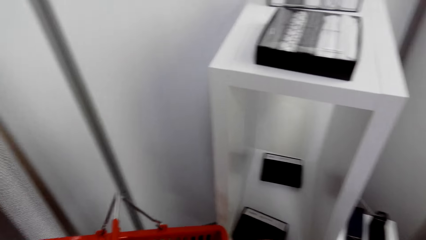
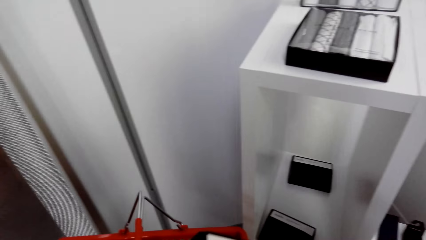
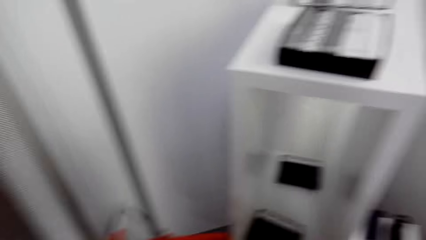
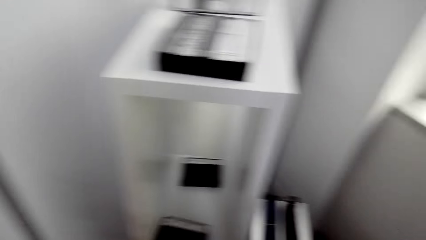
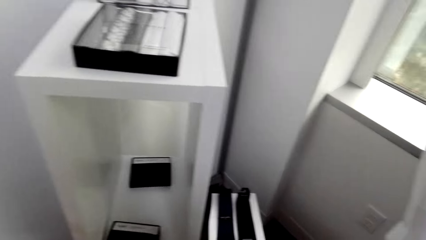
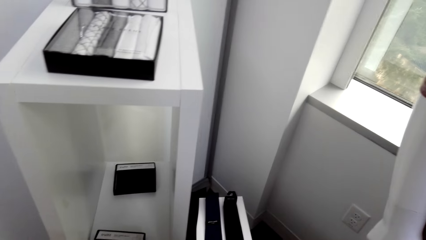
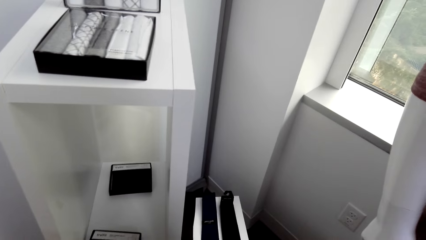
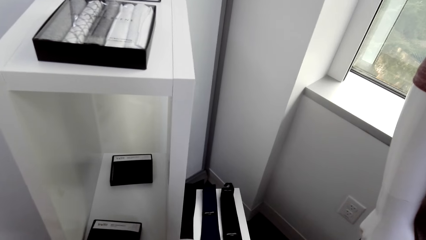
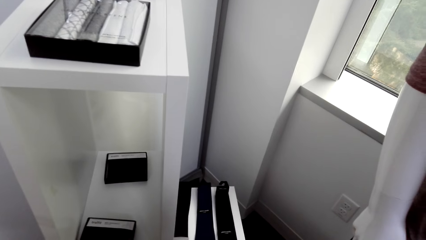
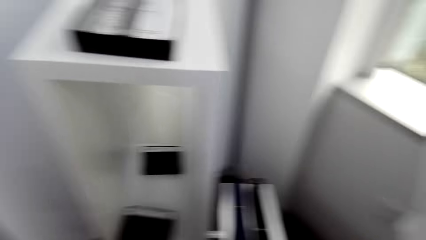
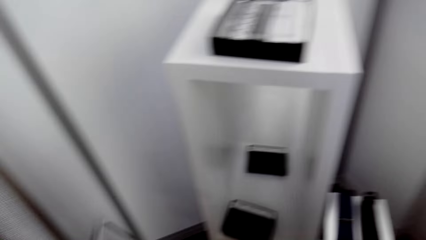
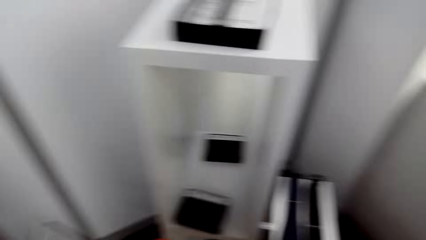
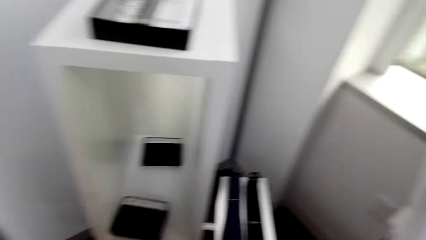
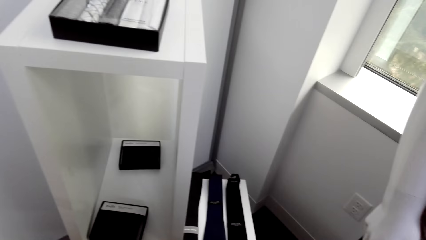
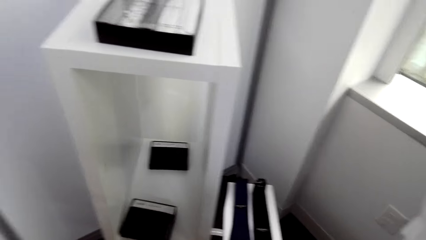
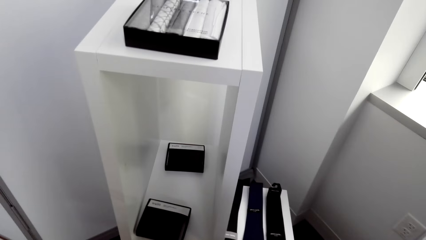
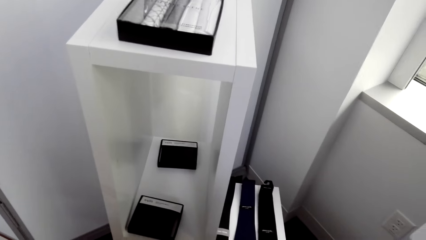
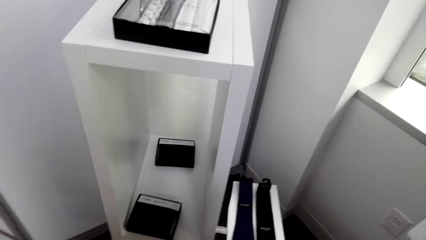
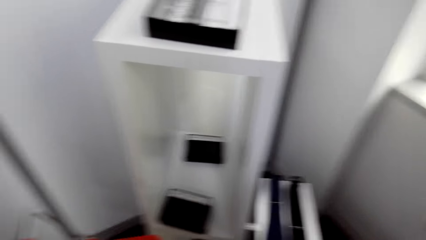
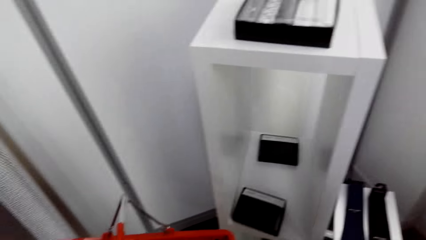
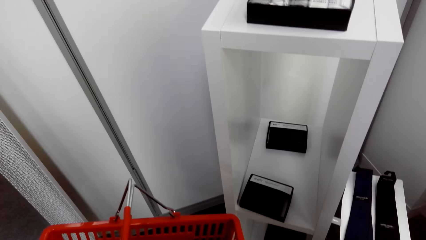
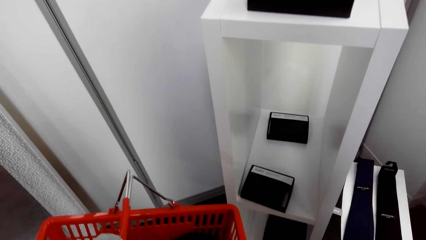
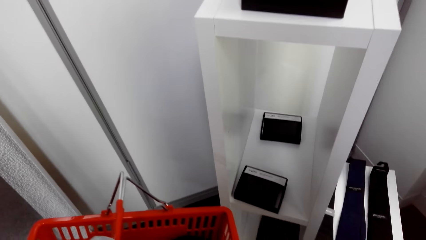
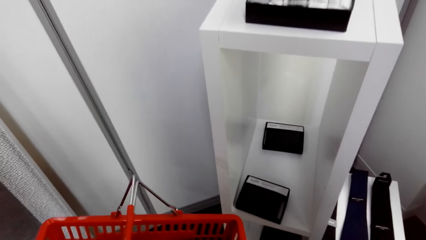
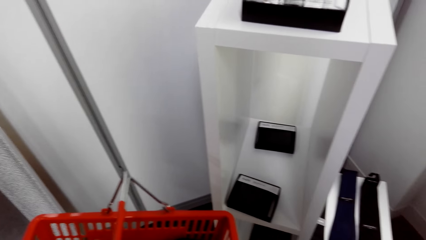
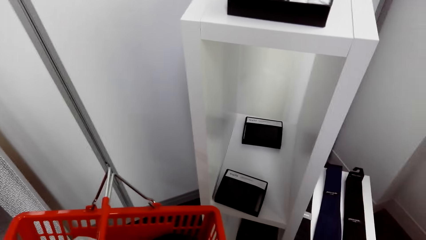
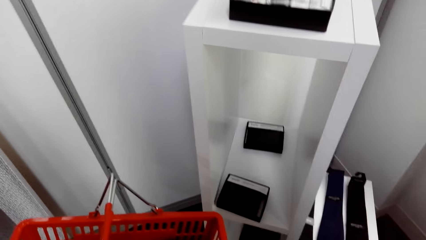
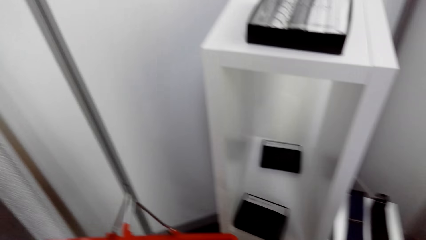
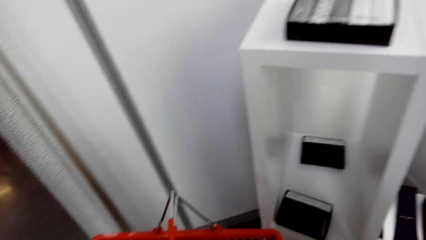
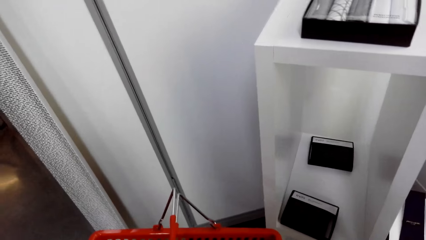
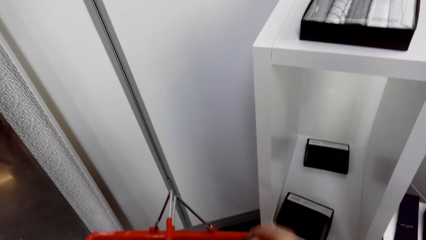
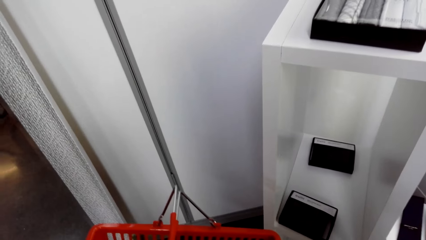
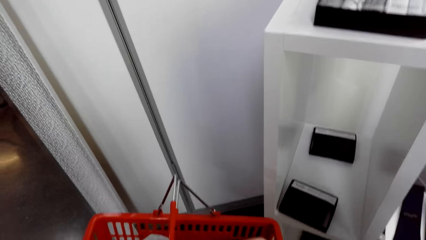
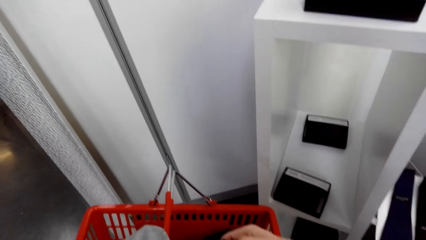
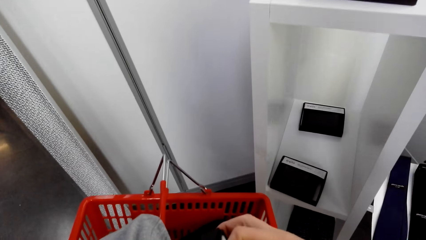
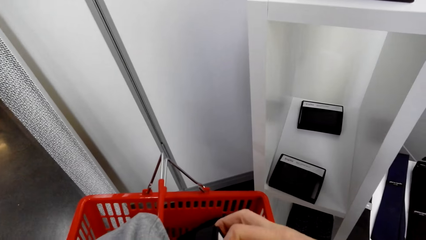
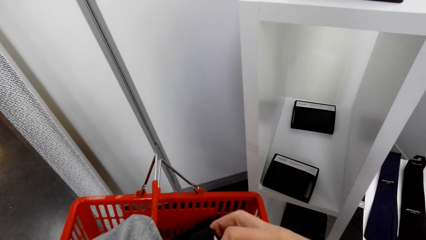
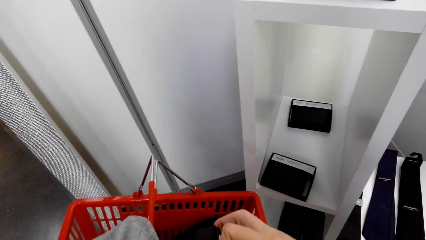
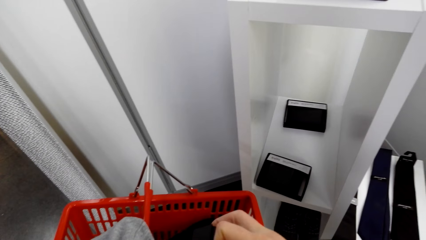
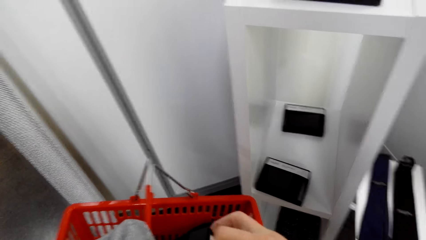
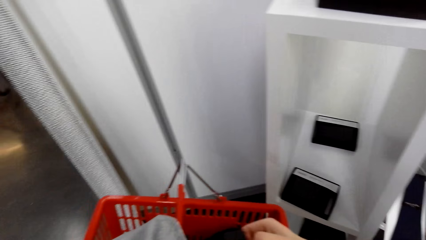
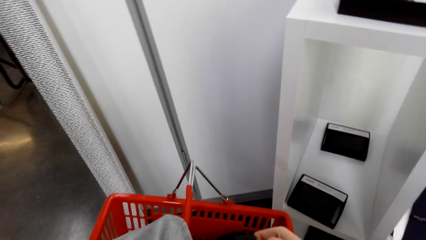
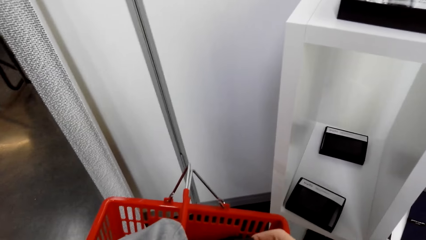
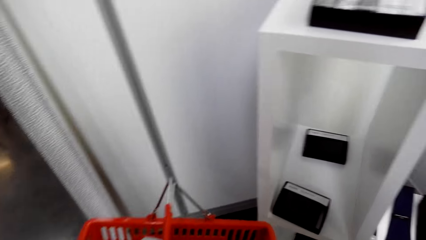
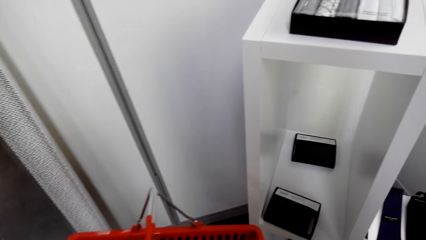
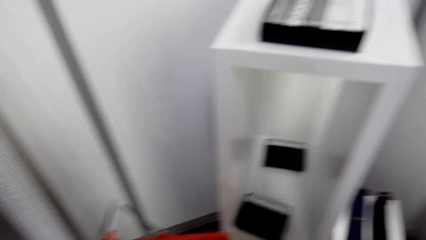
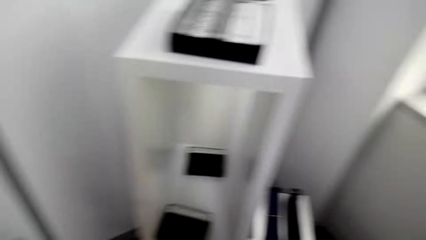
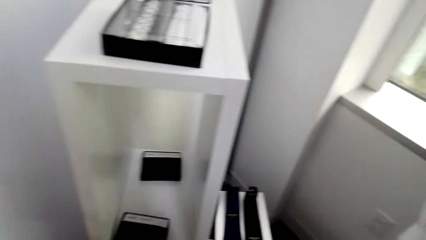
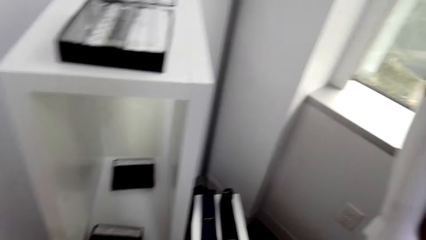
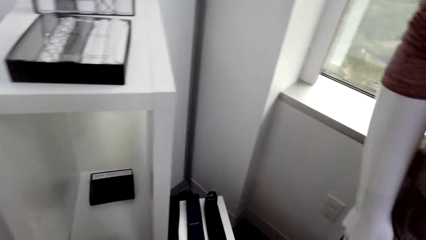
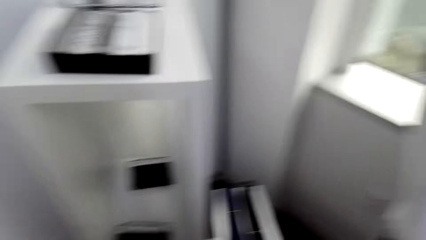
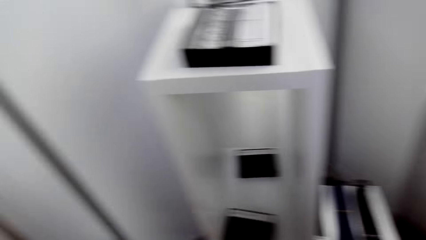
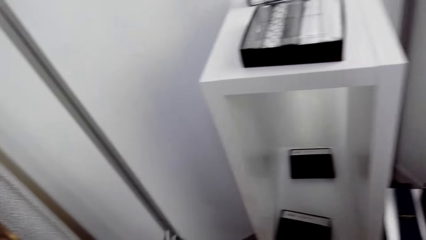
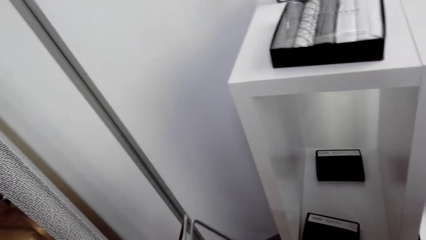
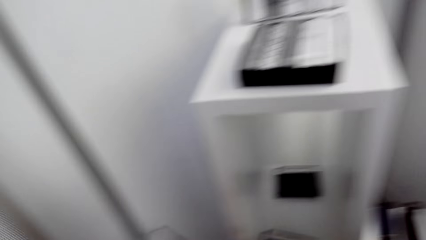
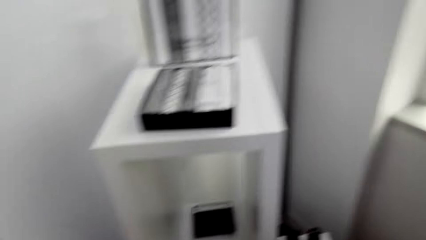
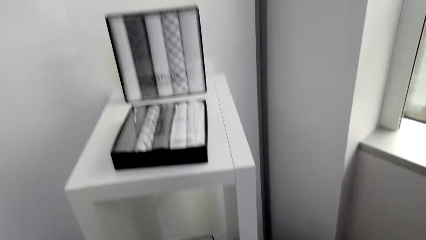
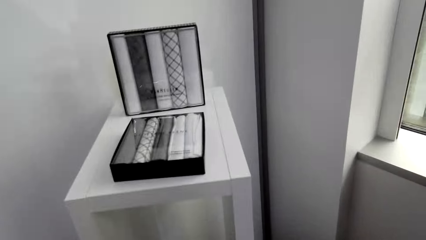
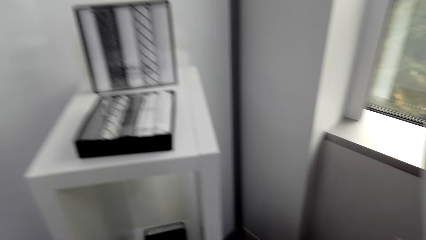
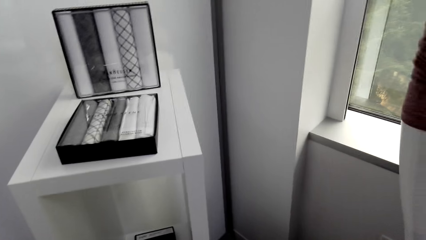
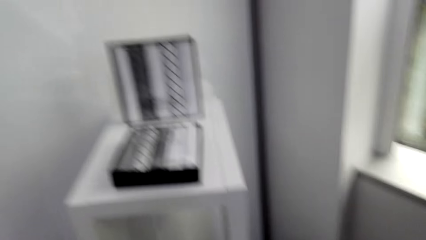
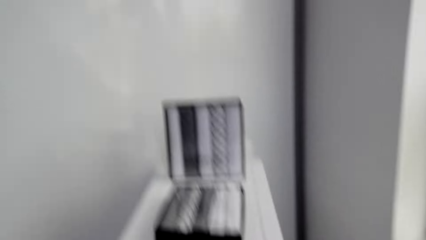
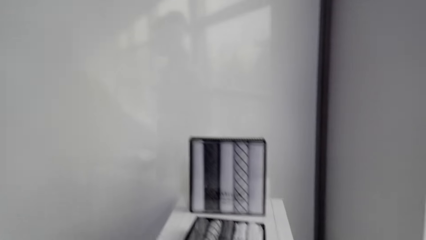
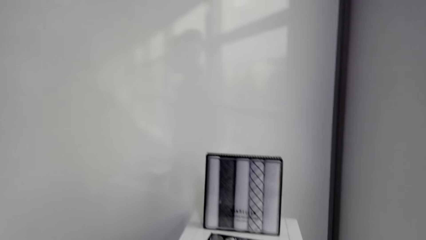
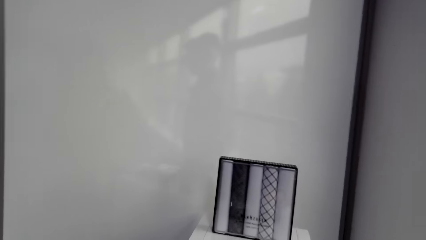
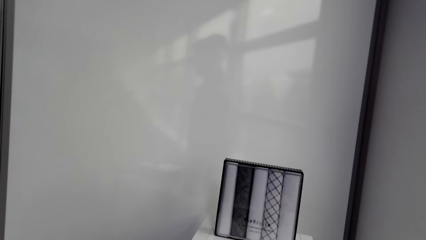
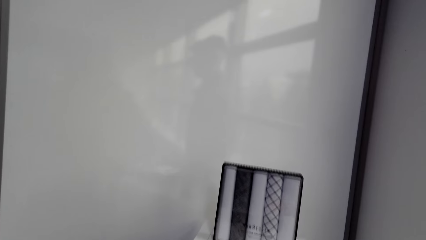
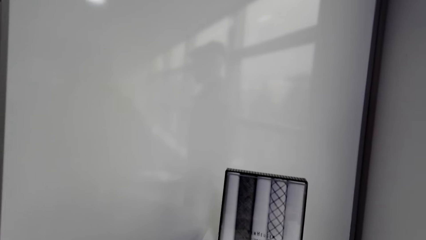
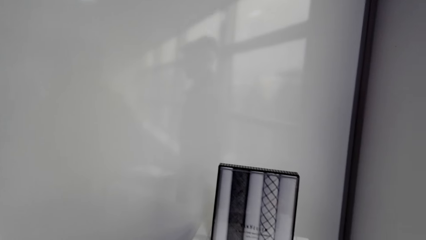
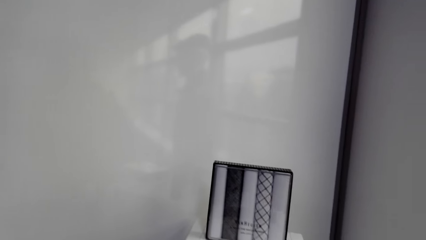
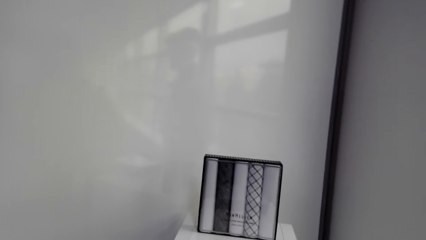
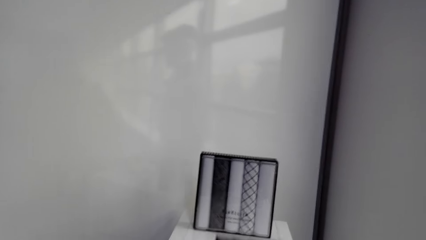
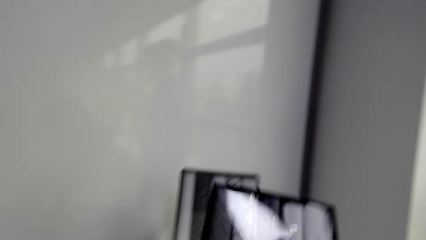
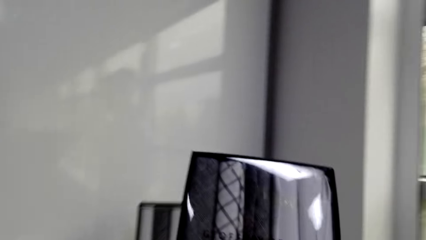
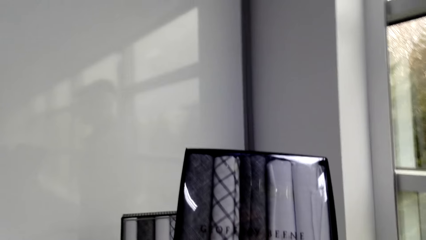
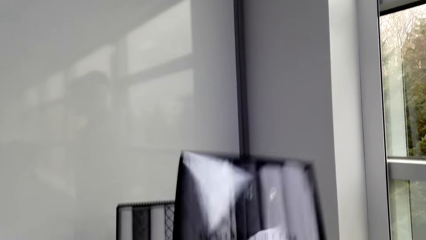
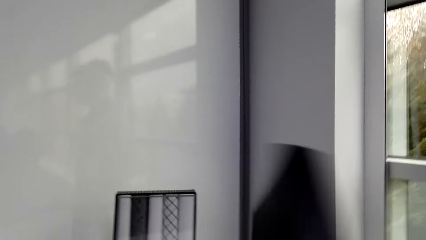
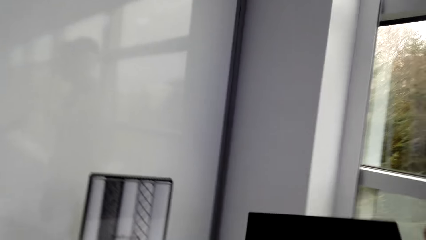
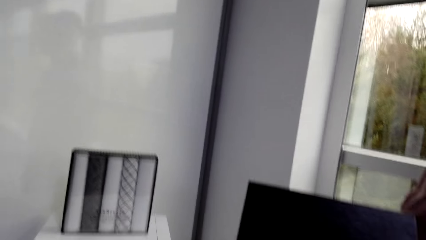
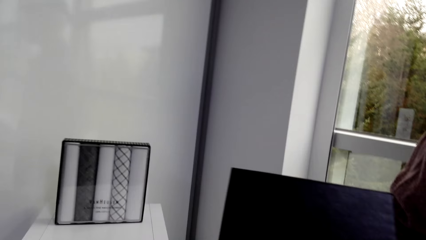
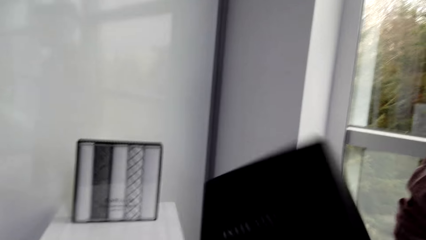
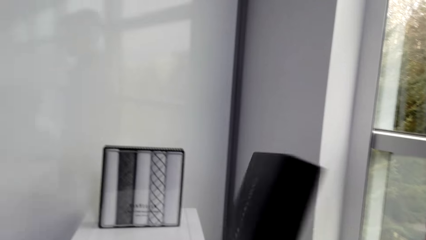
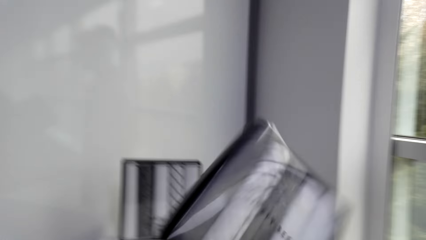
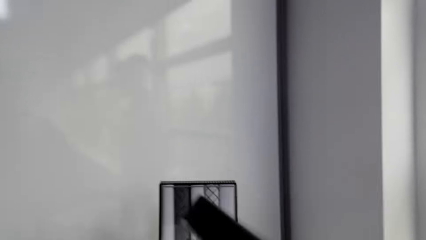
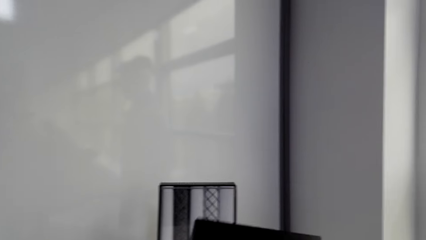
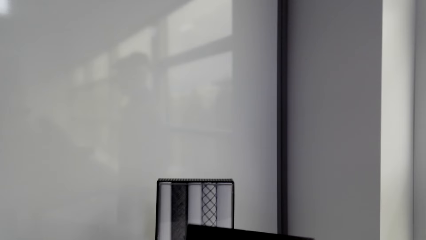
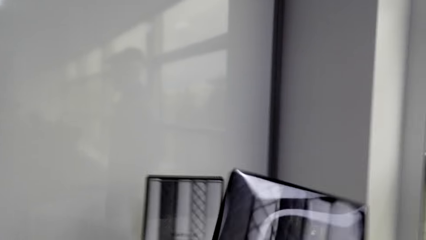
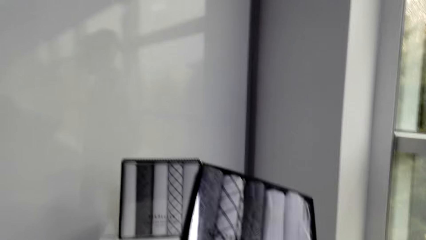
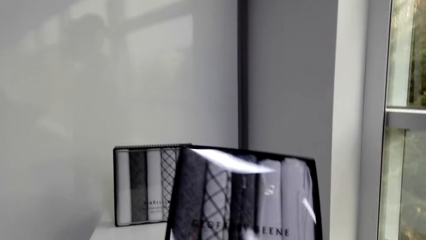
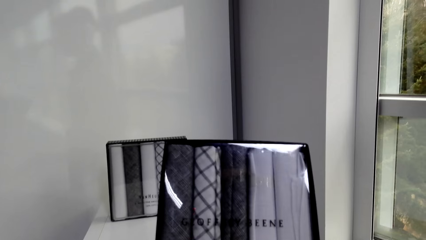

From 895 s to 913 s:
The camera wearer holds a shopping basket in the store. They stand in the clothing store. They look at the basket. They look around. They hold a pack of something in the store.
